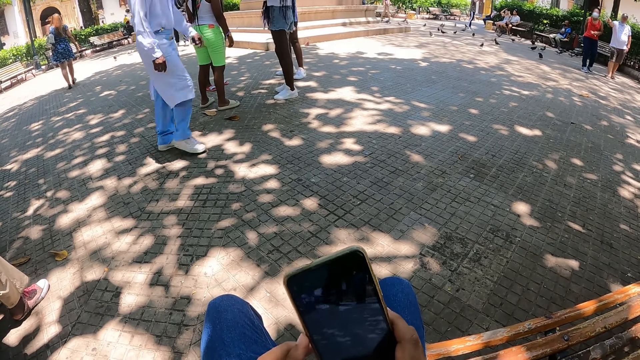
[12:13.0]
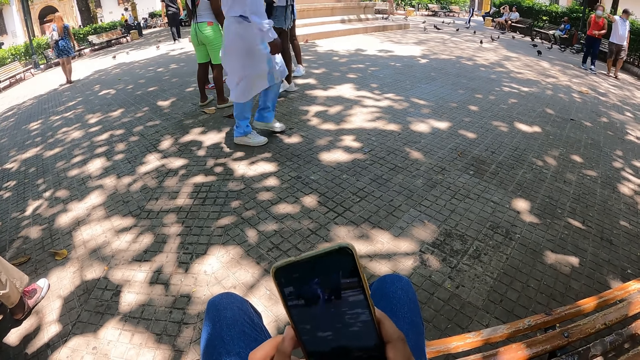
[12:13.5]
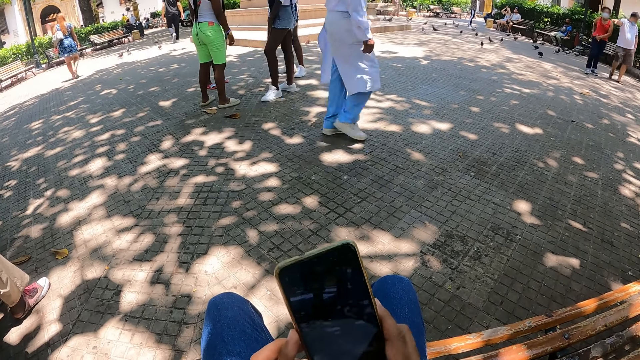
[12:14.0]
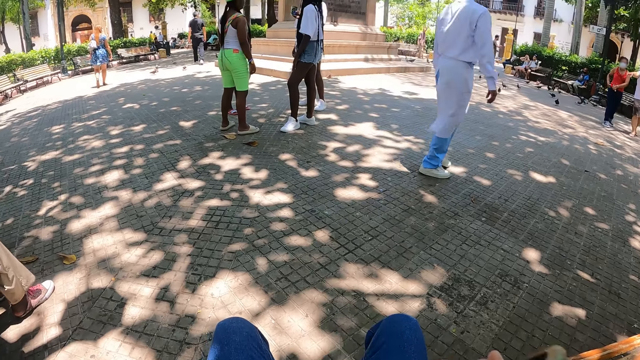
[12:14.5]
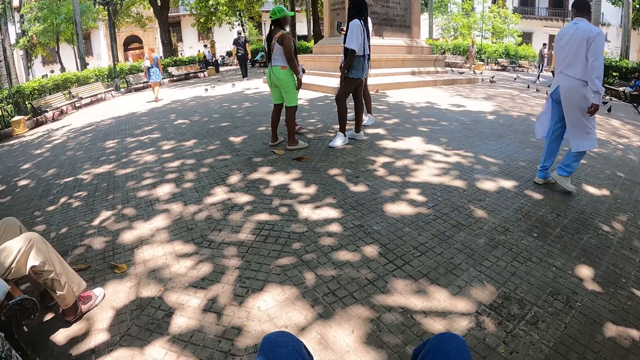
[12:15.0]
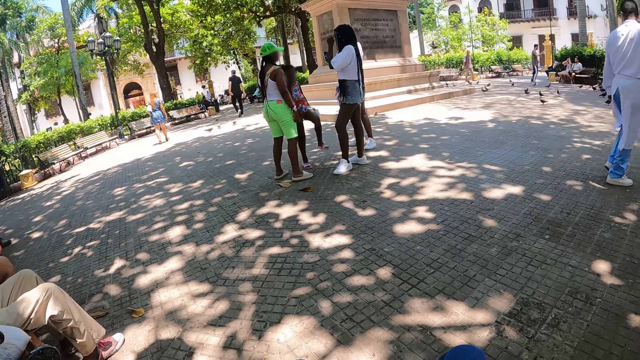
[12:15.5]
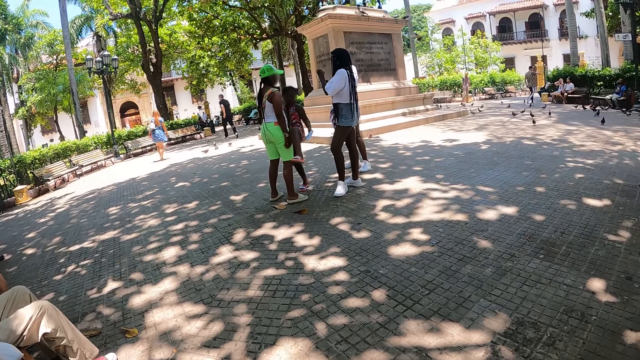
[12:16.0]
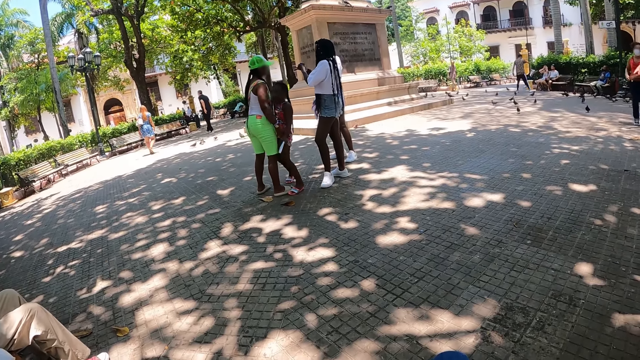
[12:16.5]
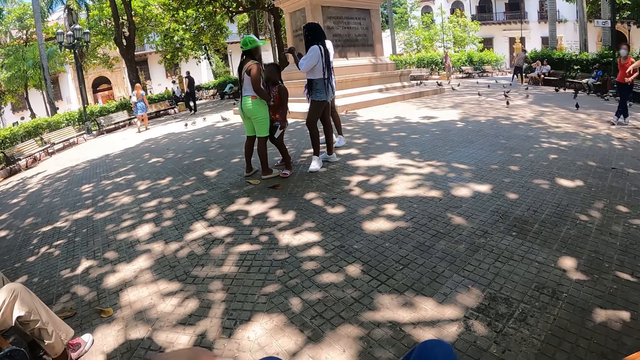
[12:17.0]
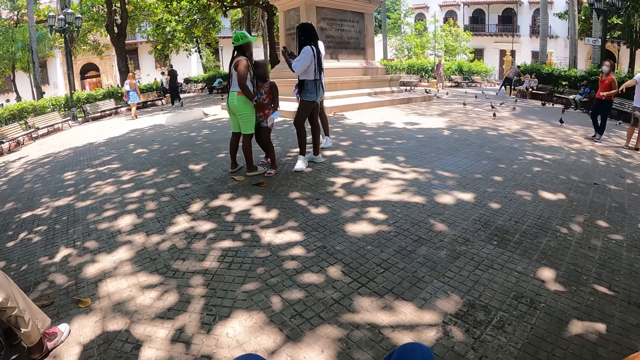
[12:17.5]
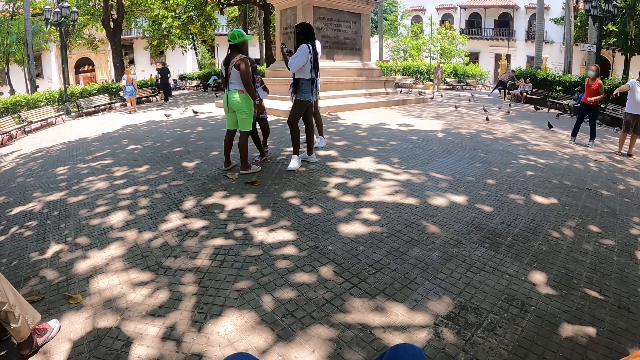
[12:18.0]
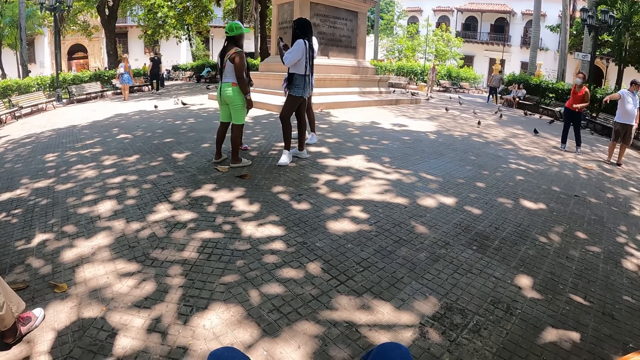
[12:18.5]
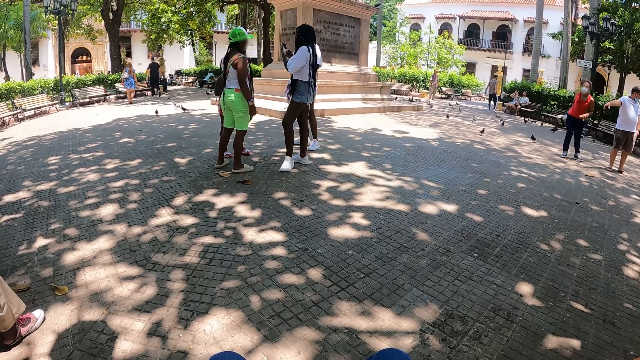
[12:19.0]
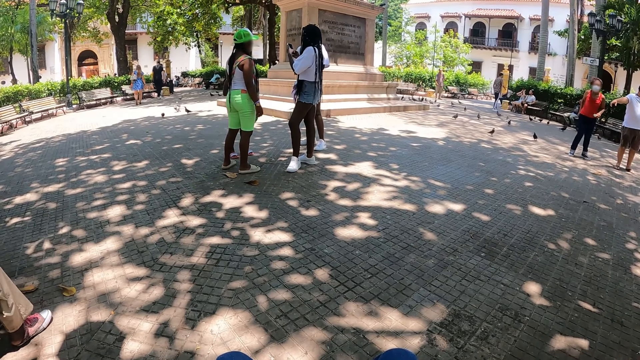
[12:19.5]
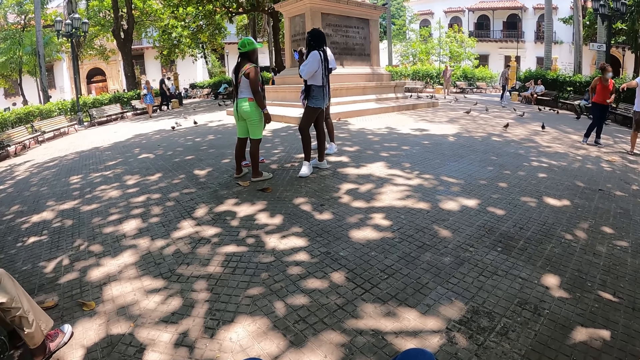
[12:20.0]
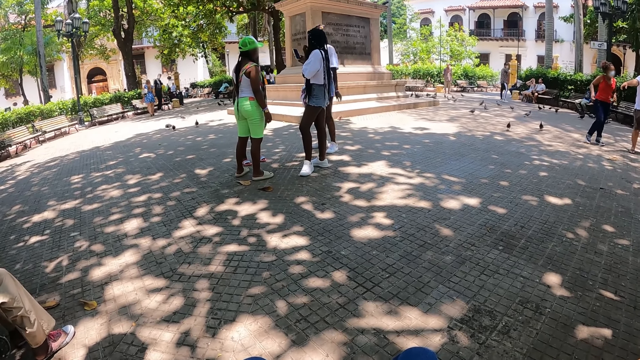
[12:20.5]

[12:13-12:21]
The camera wearer looks around the park.

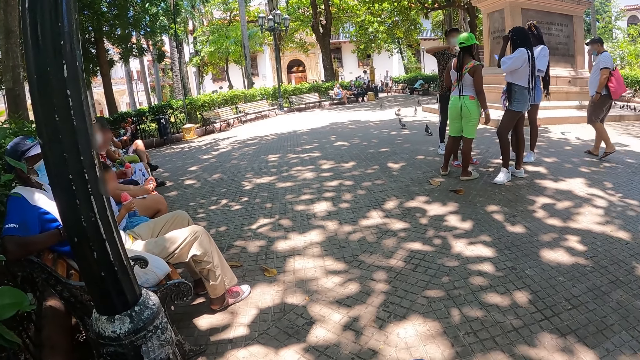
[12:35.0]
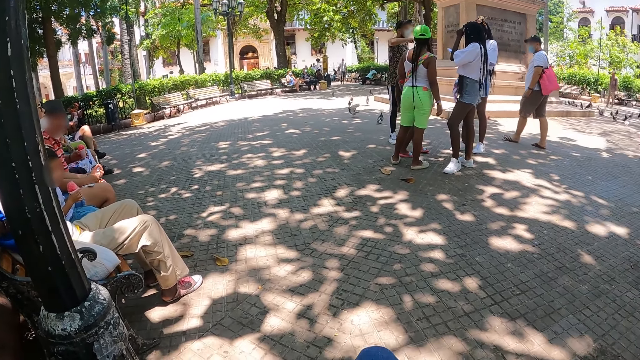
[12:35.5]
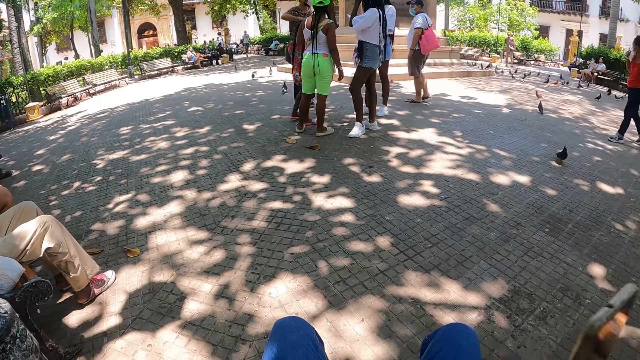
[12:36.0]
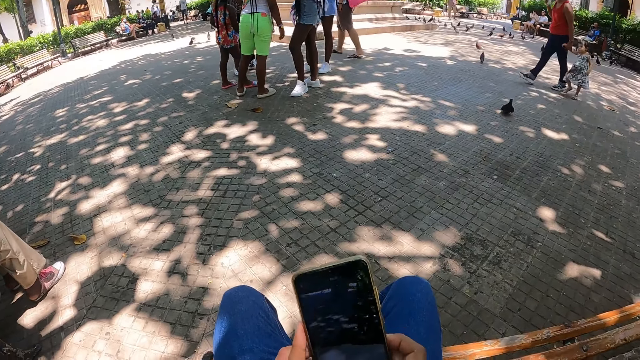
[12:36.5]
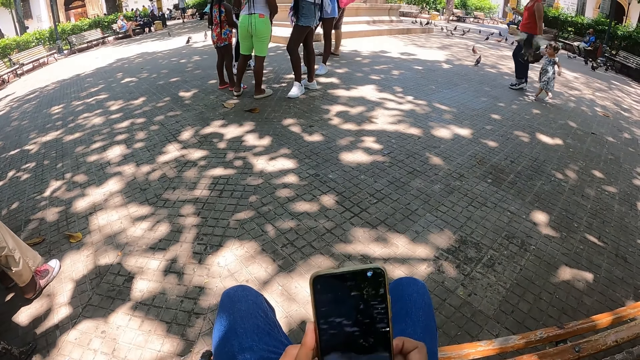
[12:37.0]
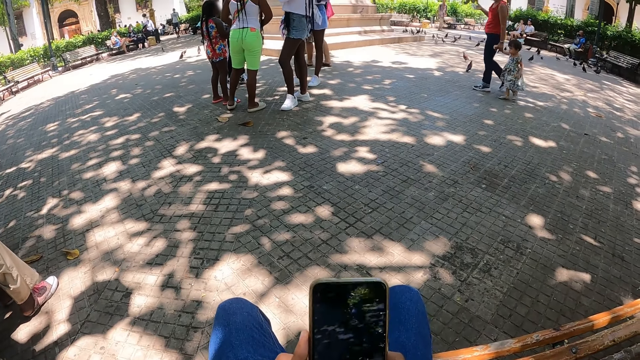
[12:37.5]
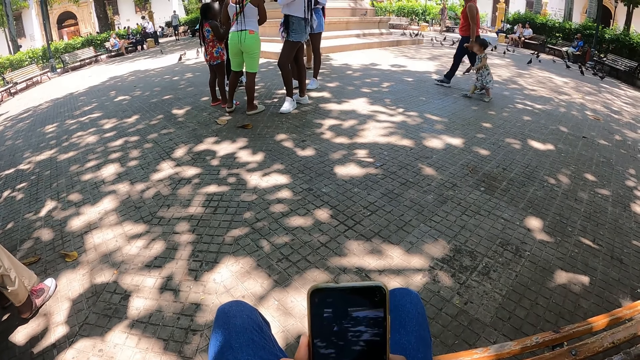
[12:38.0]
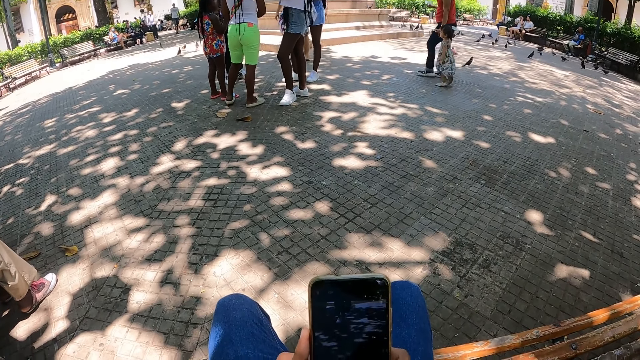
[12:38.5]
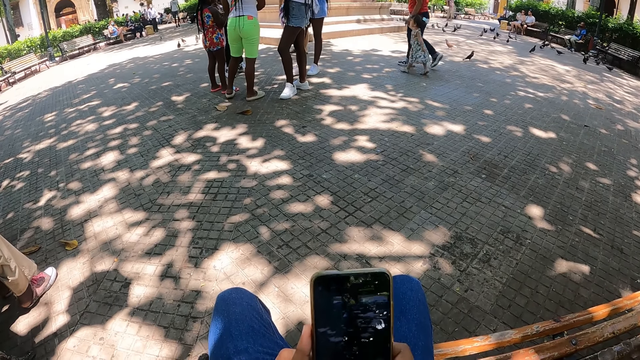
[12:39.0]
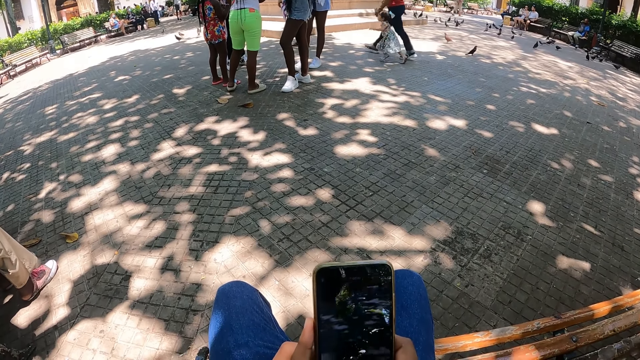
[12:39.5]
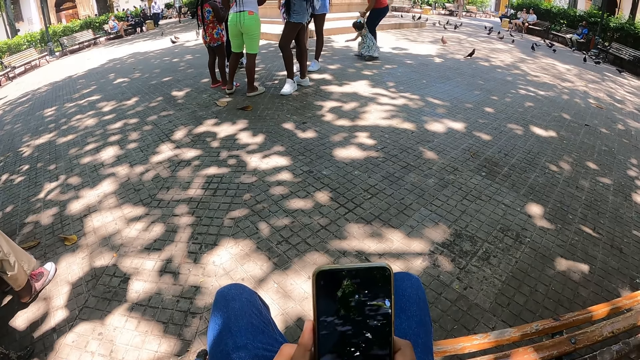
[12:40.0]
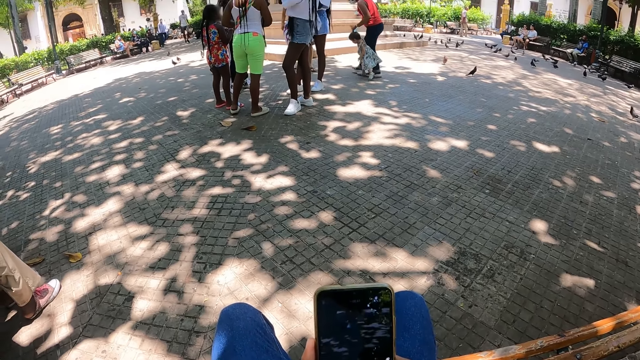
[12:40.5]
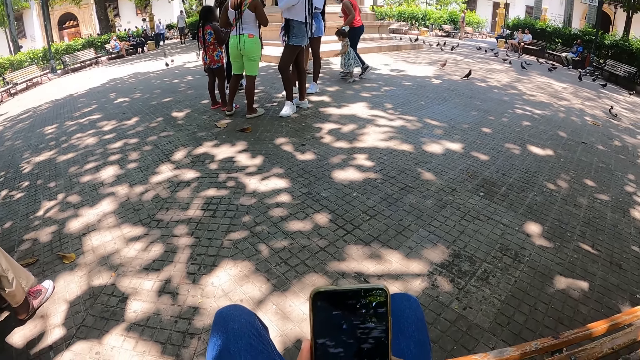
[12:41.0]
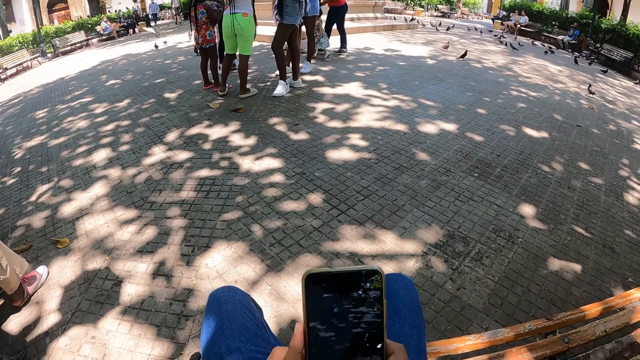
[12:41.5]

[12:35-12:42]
The camera wearer uses the phone.

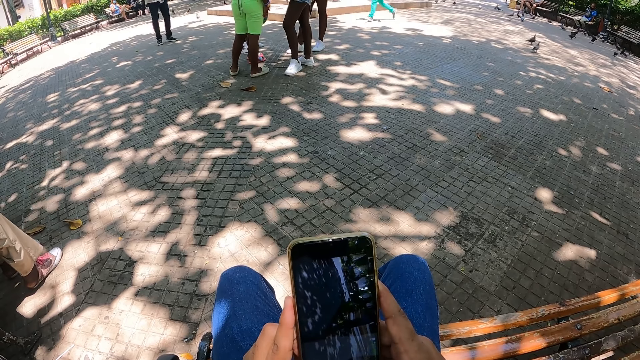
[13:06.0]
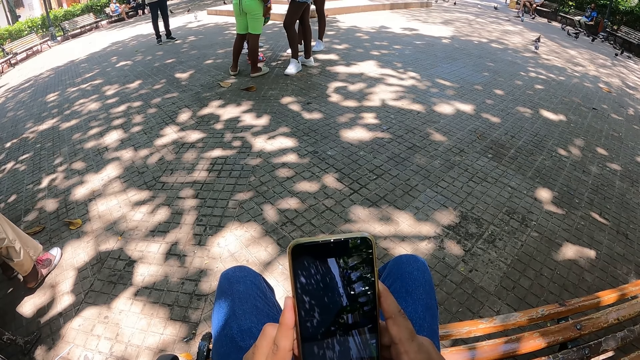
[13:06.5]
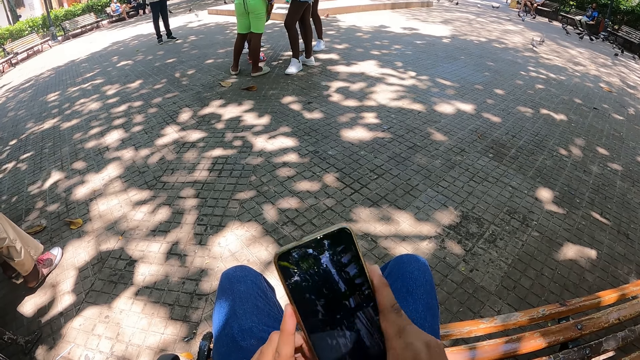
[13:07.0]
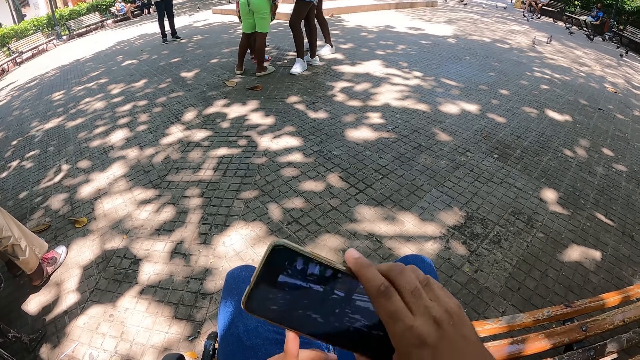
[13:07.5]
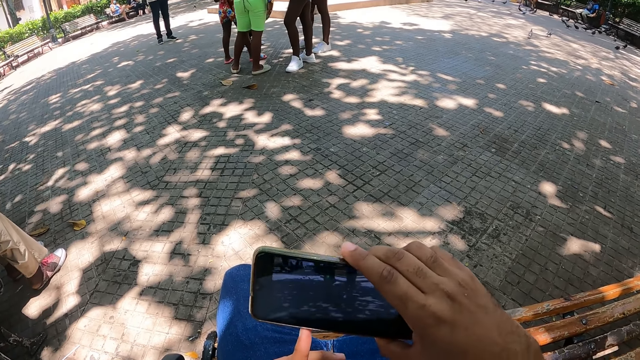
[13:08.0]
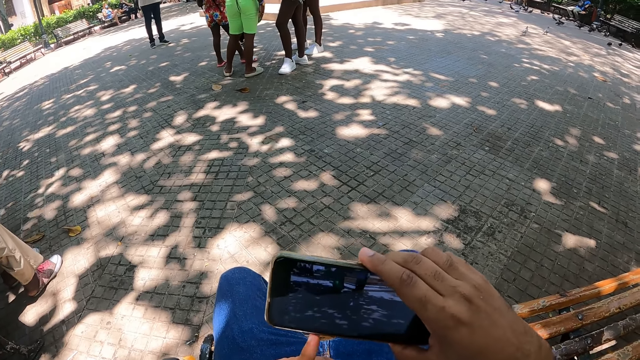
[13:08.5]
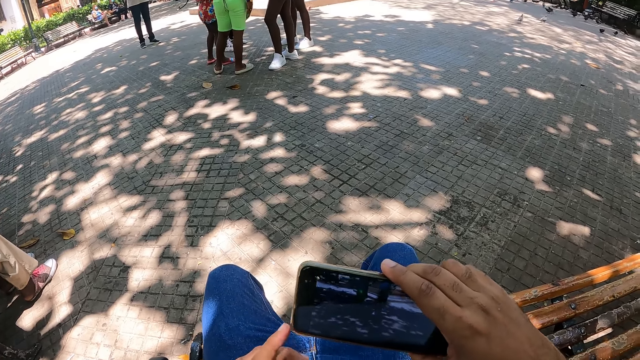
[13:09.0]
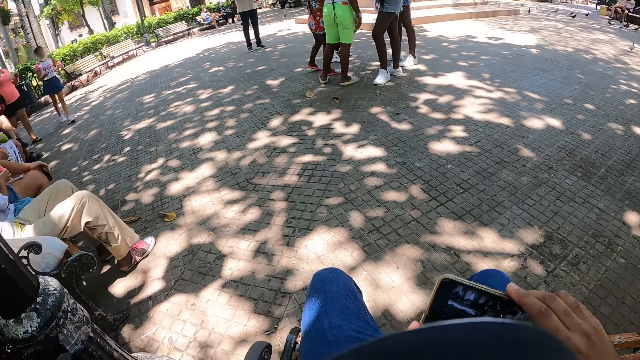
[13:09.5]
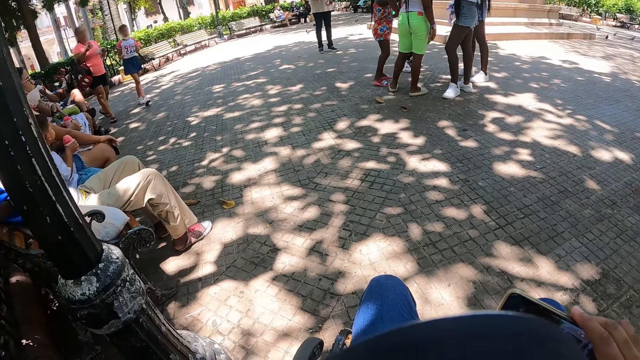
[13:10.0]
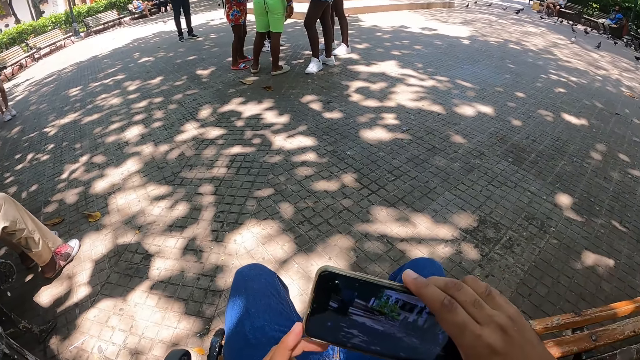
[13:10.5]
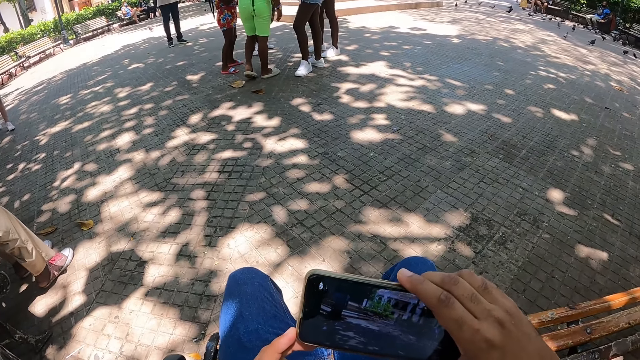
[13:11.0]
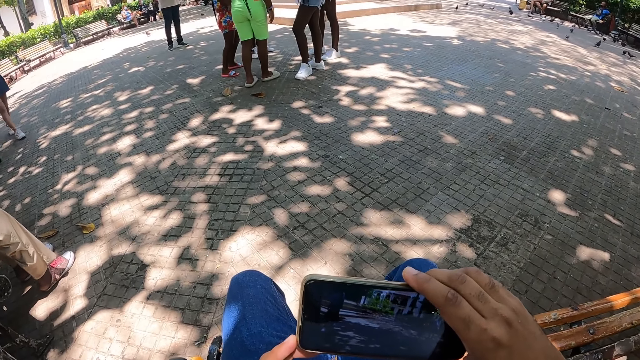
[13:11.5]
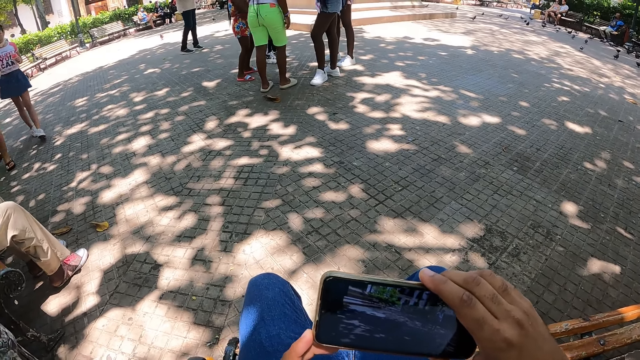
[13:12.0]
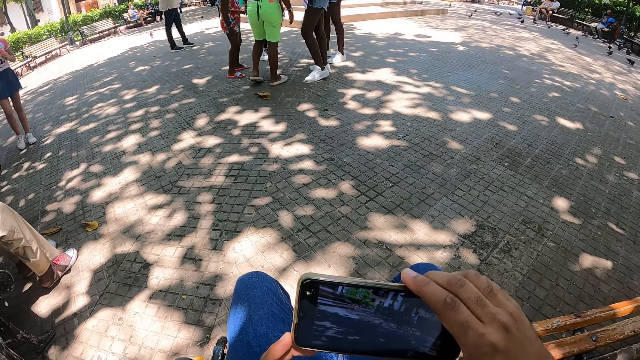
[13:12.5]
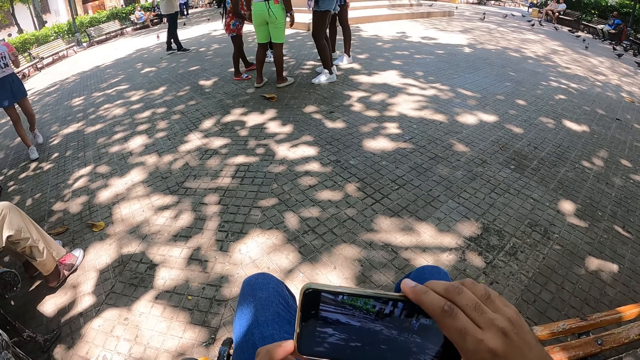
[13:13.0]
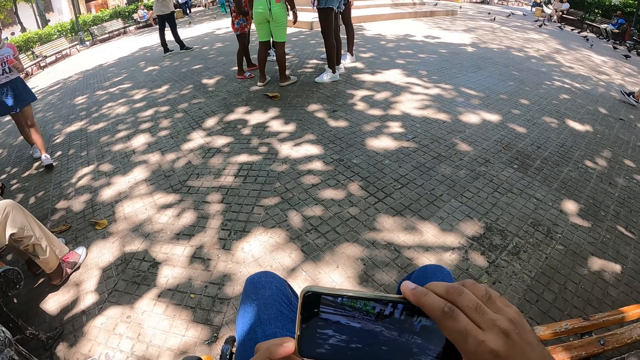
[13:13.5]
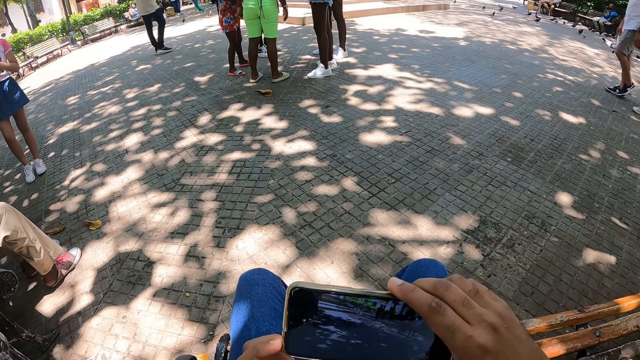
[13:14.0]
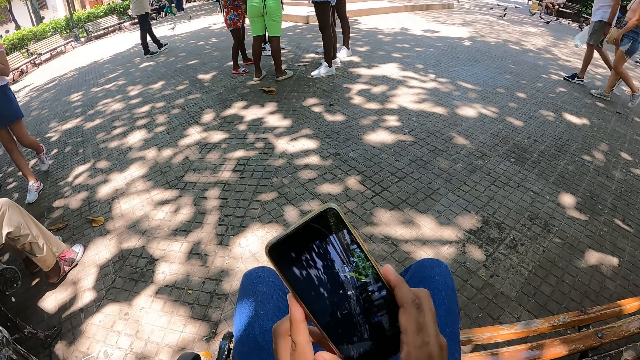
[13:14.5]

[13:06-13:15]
The camera wearer turns the phone. They operate the phone.
